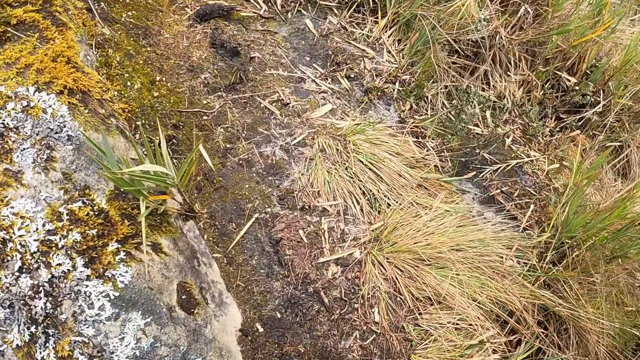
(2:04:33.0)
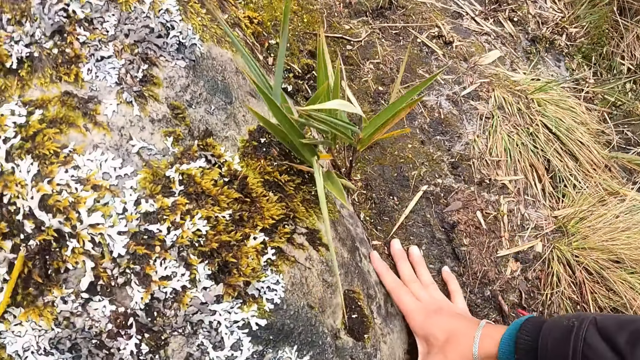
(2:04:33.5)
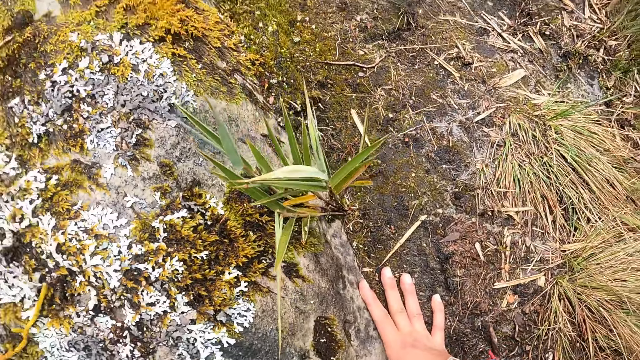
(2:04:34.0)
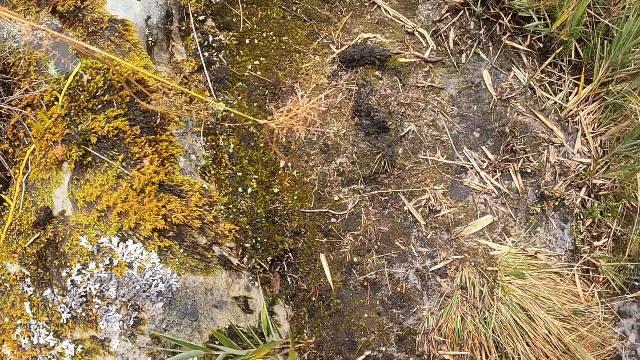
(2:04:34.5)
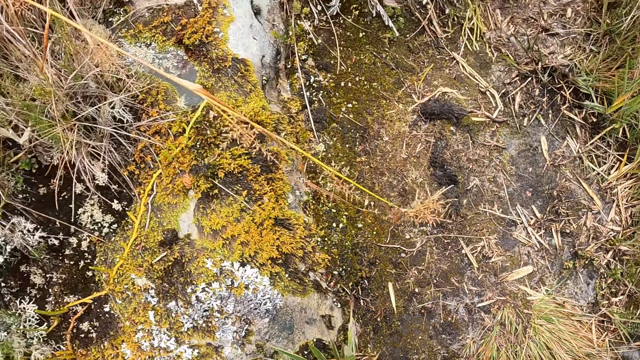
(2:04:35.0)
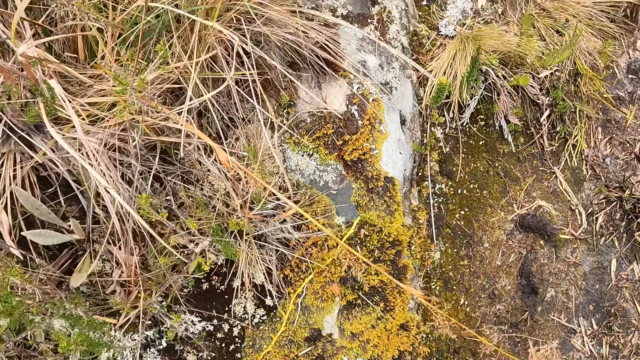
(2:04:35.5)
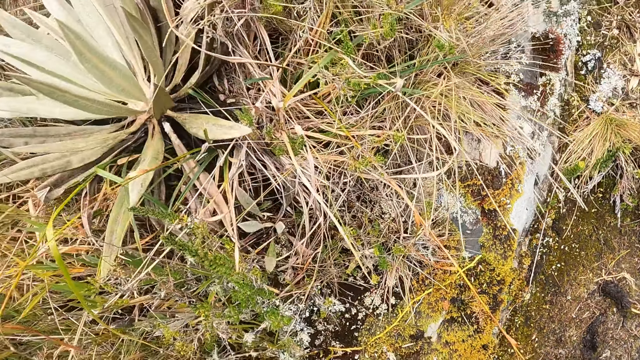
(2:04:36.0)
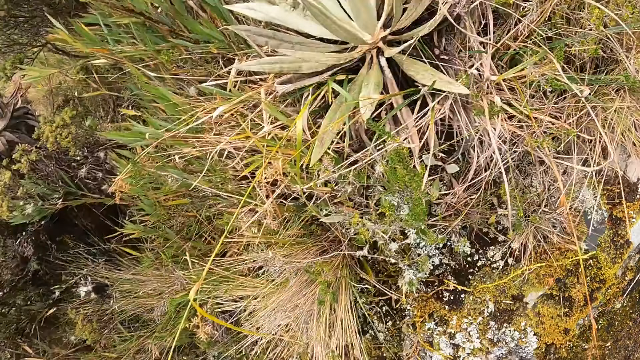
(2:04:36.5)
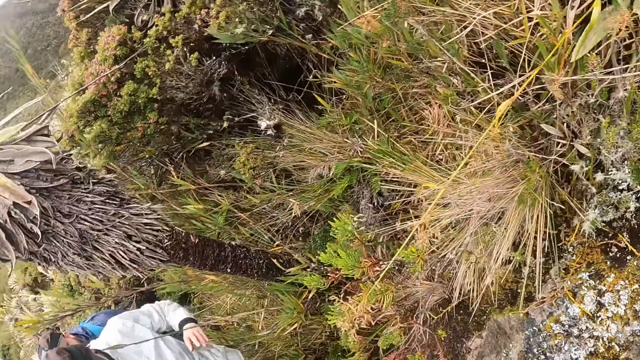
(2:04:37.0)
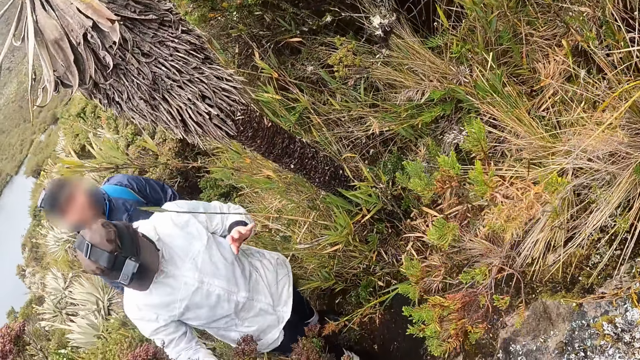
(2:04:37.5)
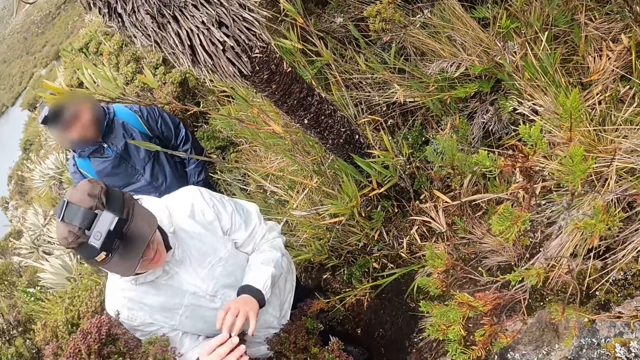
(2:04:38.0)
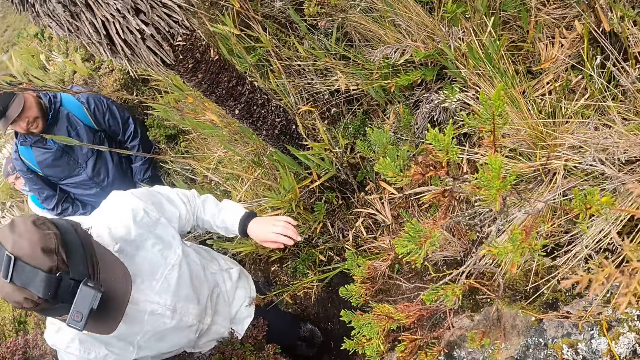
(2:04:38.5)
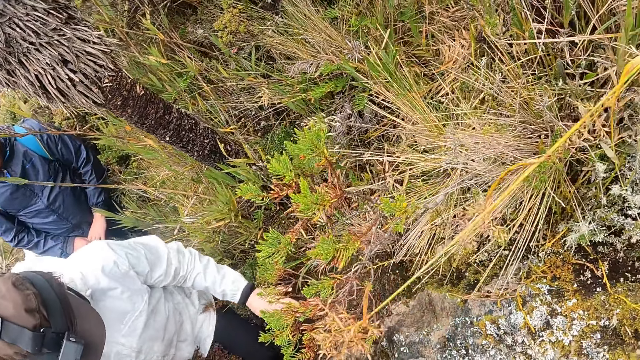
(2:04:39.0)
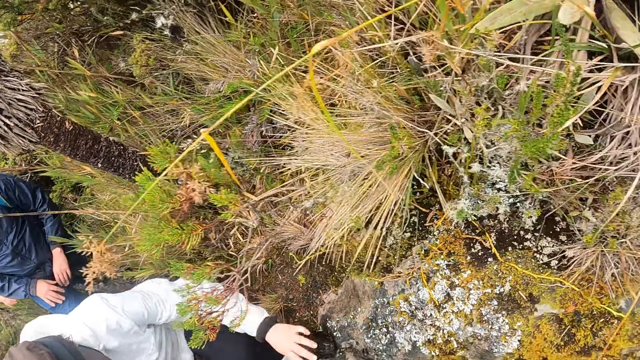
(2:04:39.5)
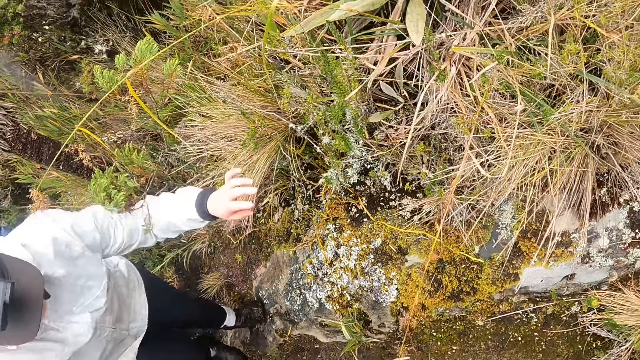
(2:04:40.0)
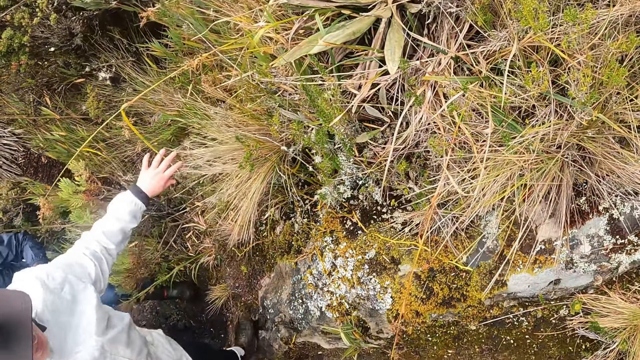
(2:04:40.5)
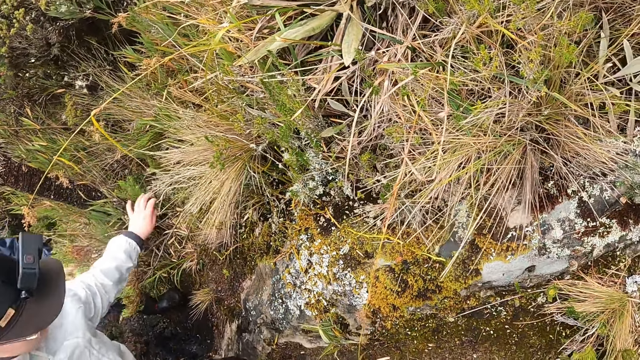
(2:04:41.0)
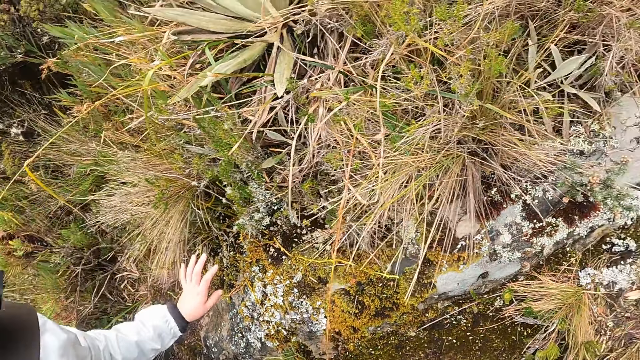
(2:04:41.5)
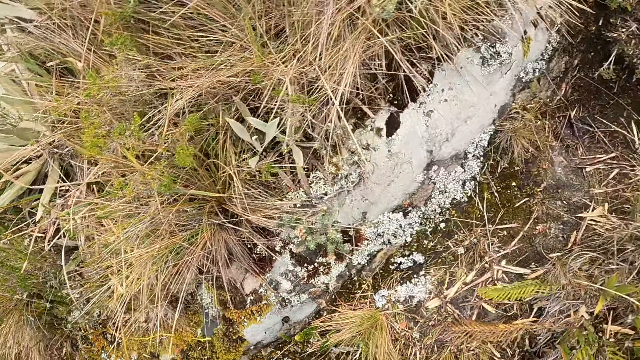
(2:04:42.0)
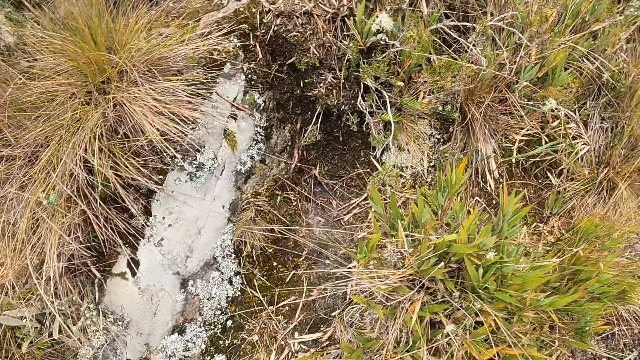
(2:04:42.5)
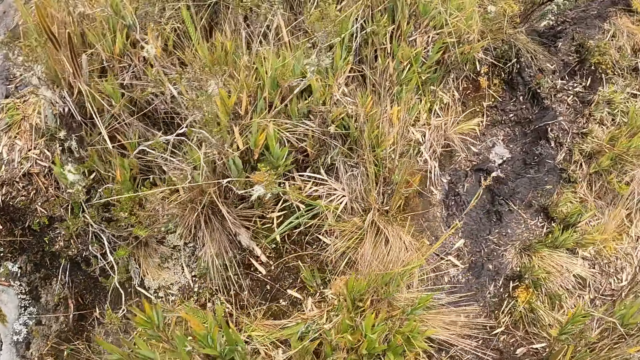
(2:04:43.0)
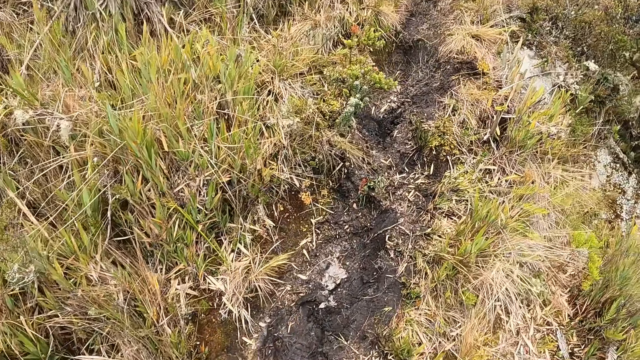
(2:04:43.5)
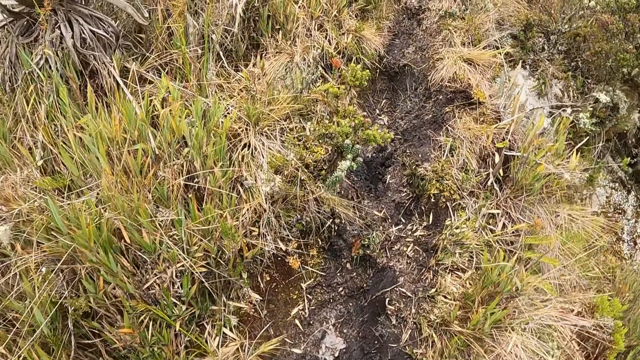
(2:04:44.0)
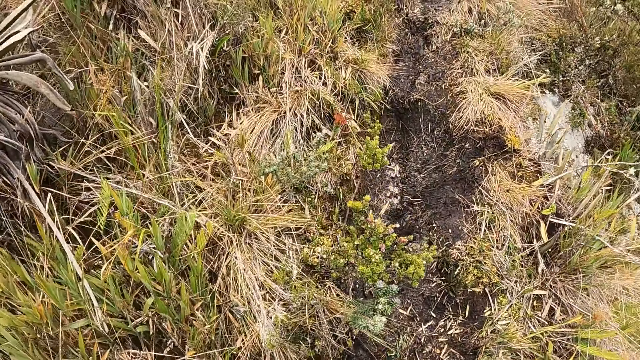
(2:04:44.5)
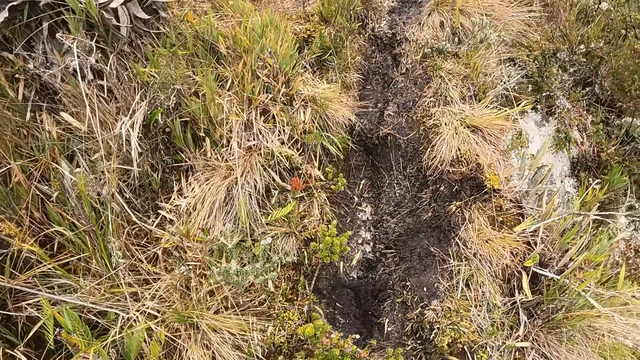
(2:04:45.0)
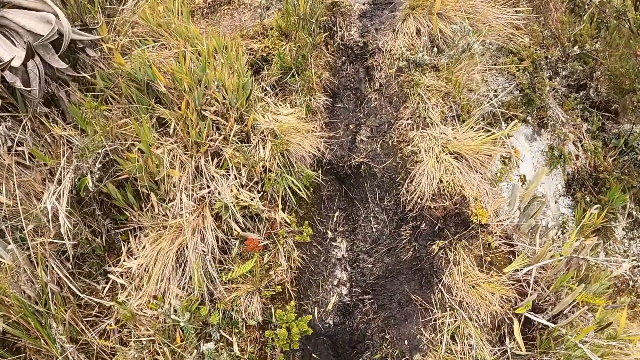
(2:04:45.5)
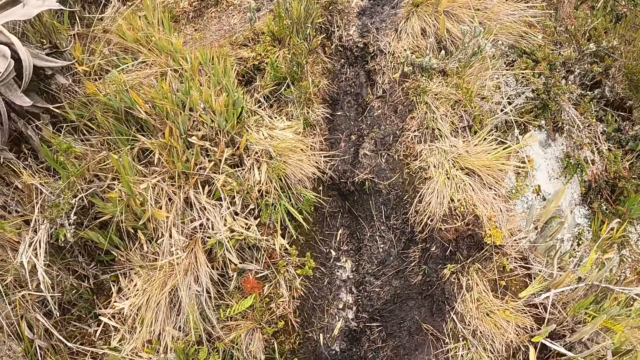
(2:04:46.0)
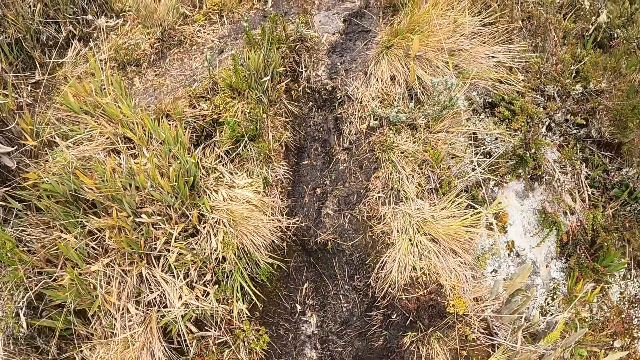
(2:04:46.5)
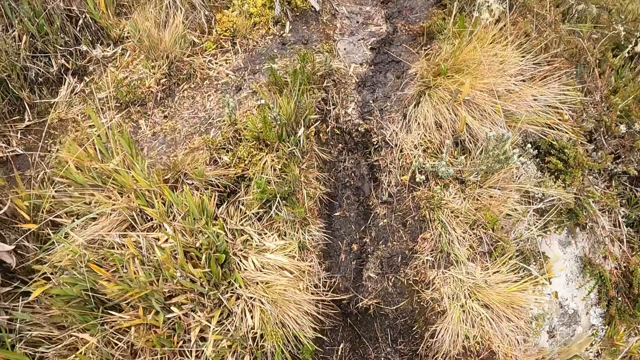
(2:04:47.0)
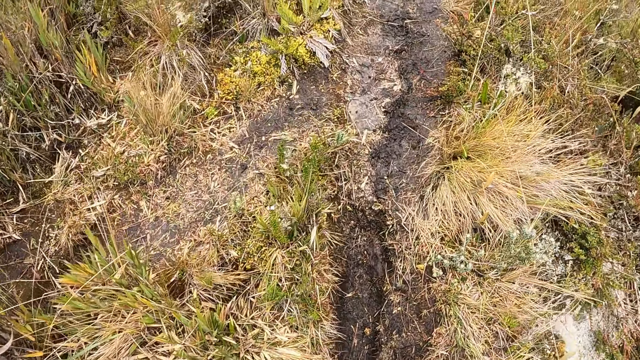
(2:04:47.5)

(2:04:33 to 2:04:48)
The camera wearer places her right hand on the hill. She walks along the garden. She turns around the garden. She walks along the garden.

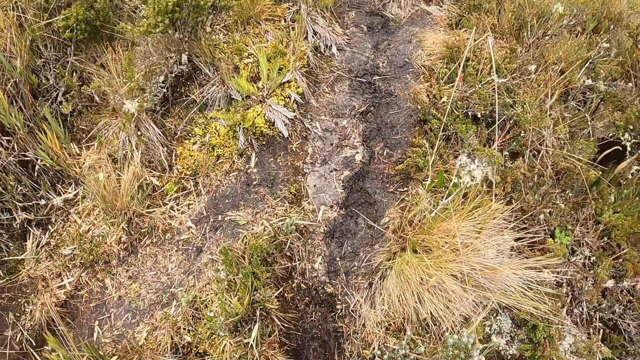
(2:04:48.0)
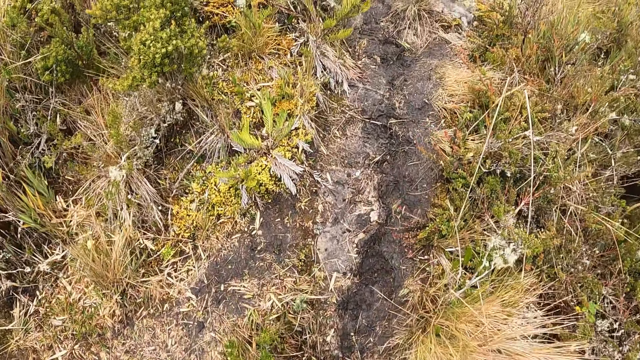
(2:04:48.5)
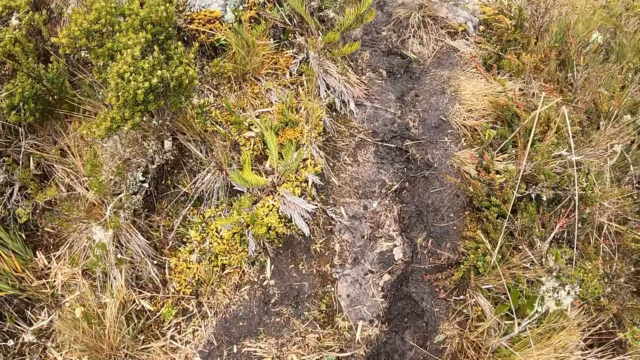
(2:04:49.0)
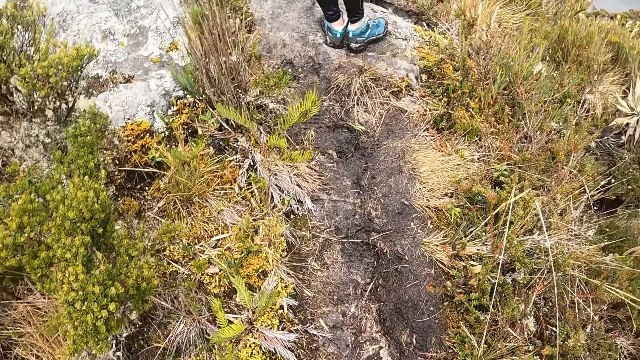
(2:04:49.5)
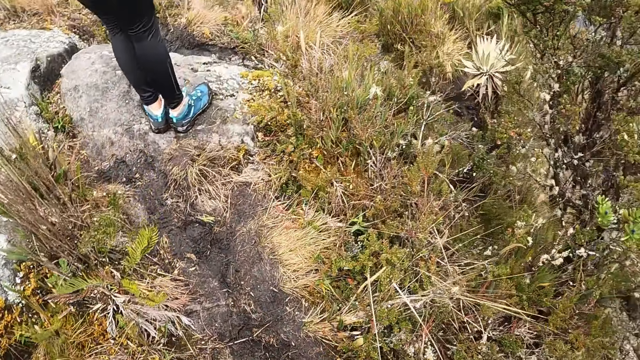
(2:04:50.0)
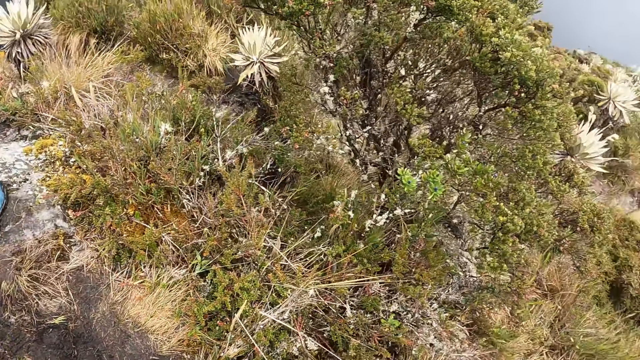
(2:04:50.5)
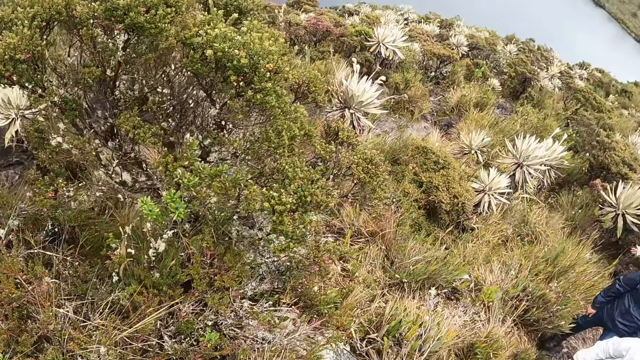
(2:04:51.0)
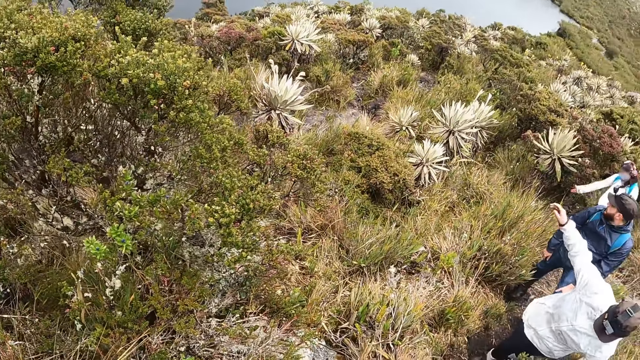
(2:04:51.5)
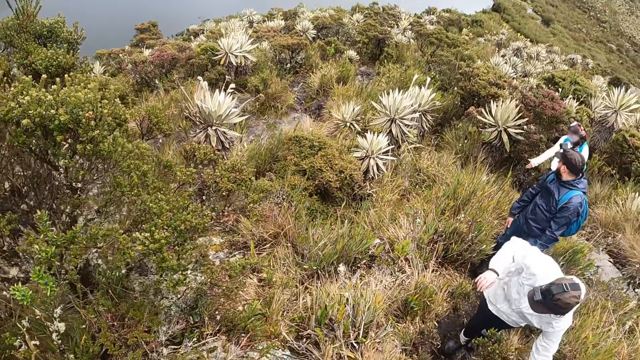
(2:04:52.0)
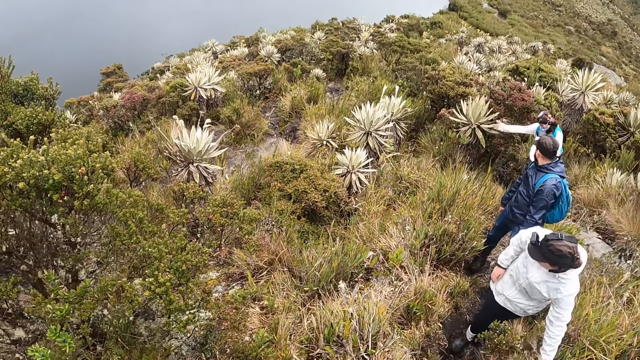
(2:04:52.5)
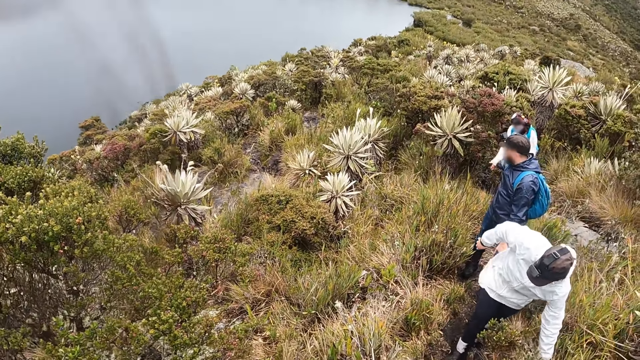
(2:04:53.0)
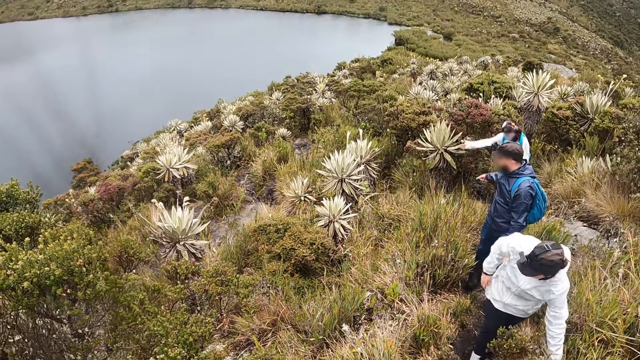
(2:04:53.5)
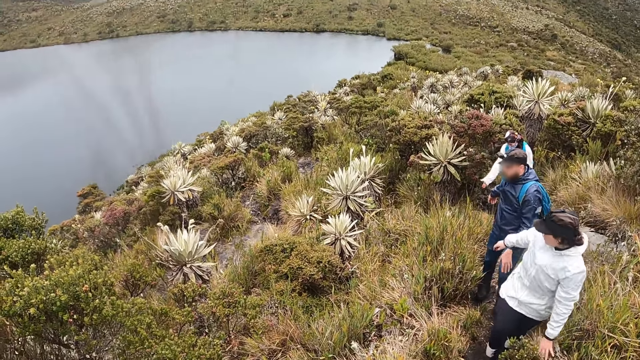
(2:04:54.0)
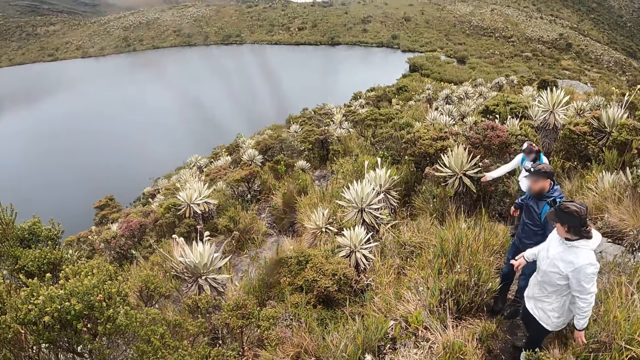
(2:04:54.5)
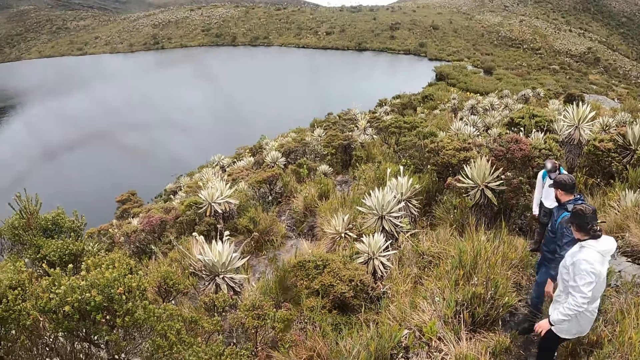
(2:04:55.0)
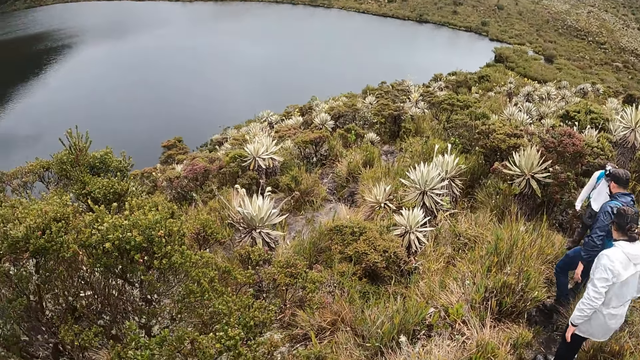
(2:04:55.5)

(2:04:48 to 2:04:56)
The camera wearer turns around the garden.
